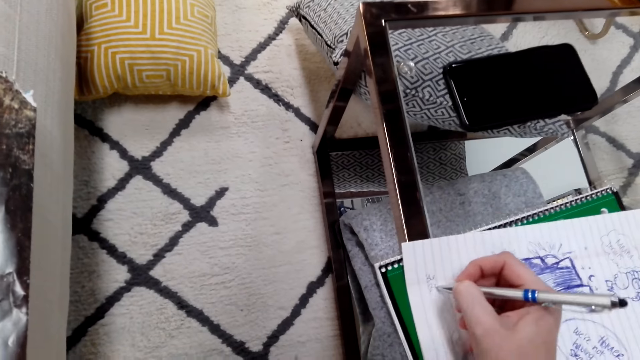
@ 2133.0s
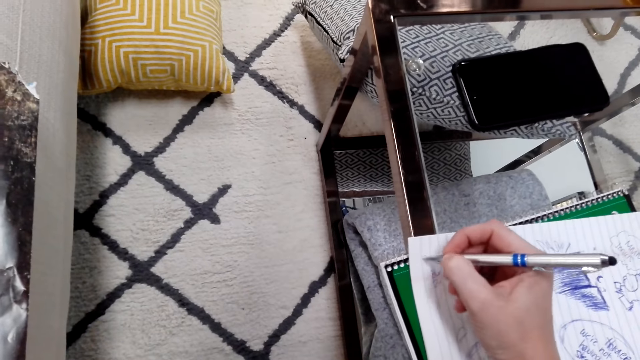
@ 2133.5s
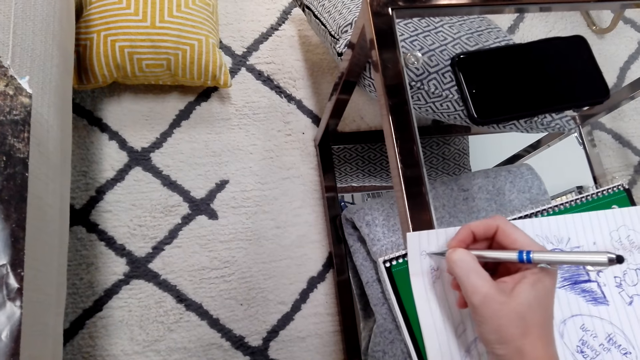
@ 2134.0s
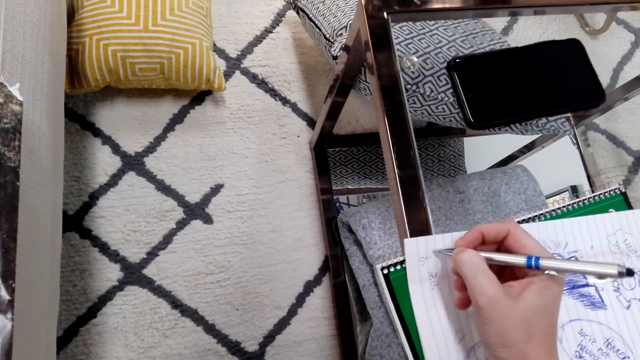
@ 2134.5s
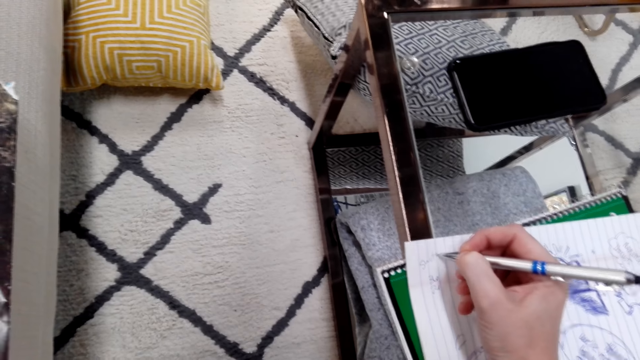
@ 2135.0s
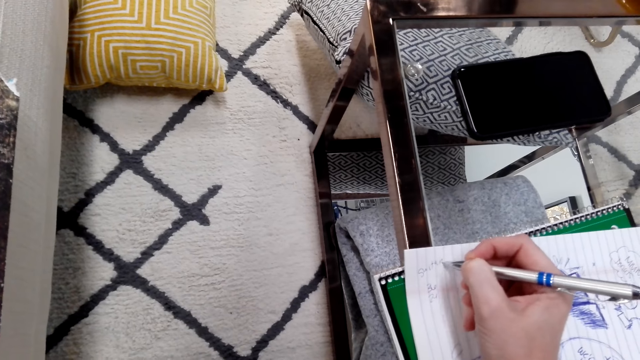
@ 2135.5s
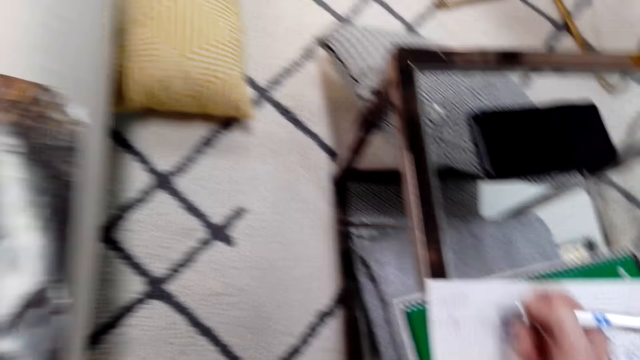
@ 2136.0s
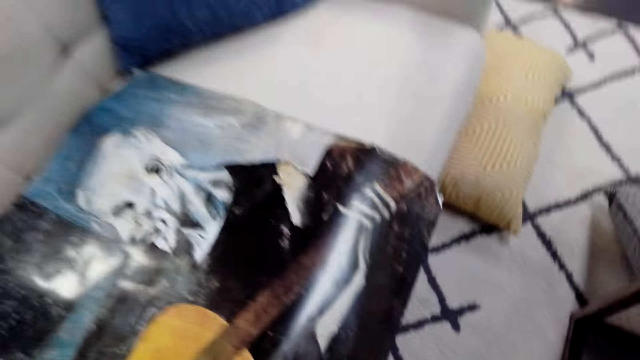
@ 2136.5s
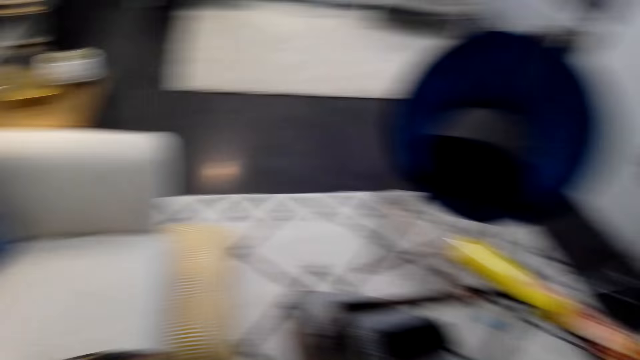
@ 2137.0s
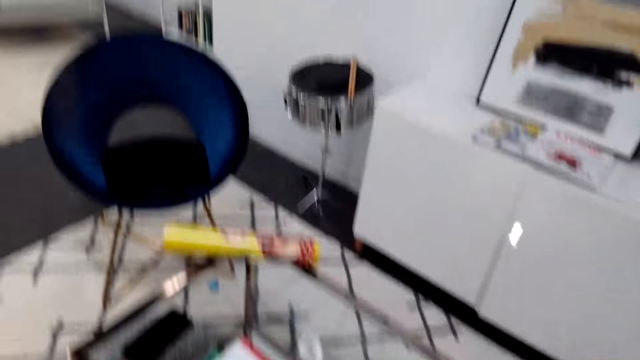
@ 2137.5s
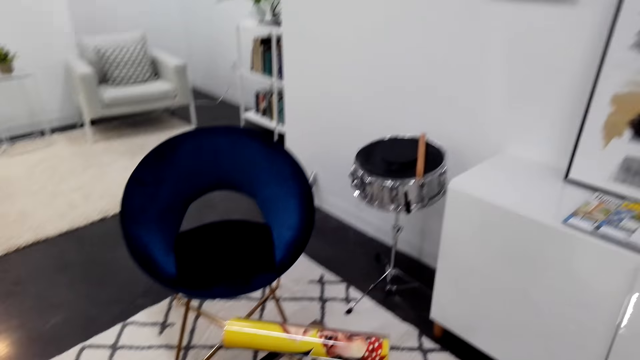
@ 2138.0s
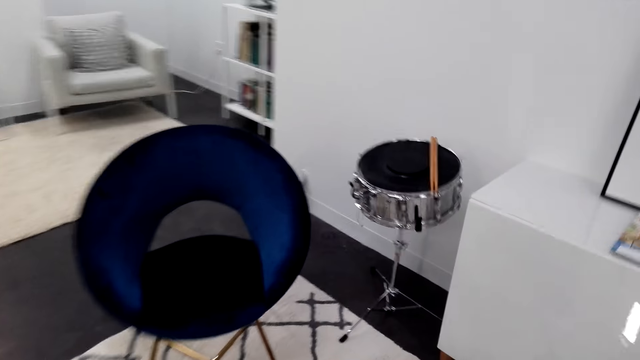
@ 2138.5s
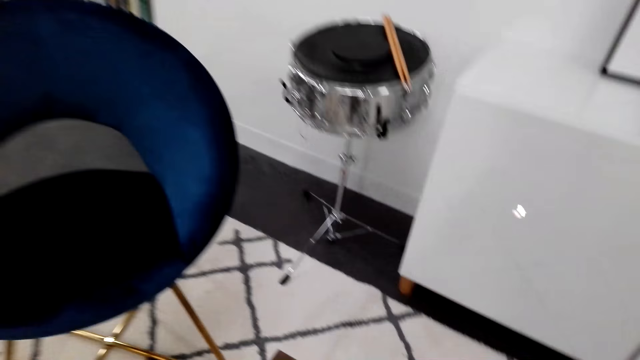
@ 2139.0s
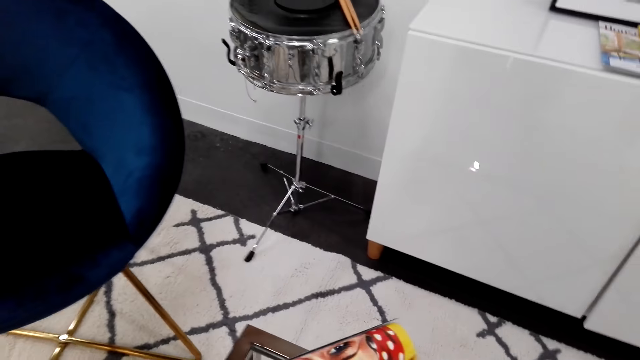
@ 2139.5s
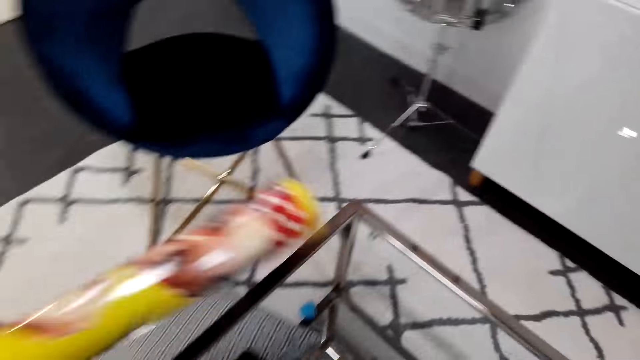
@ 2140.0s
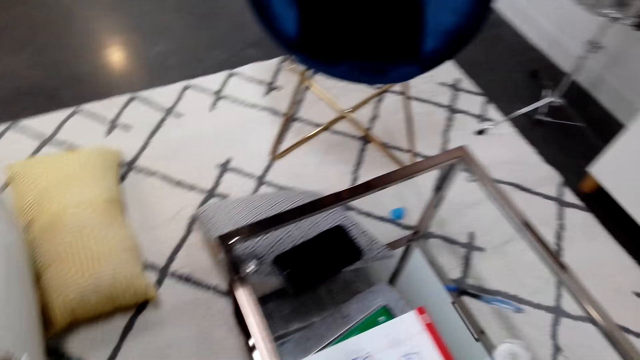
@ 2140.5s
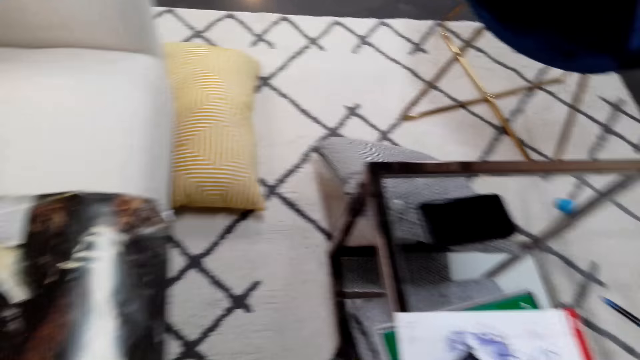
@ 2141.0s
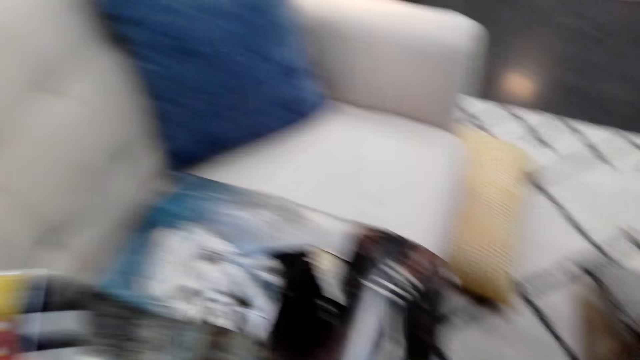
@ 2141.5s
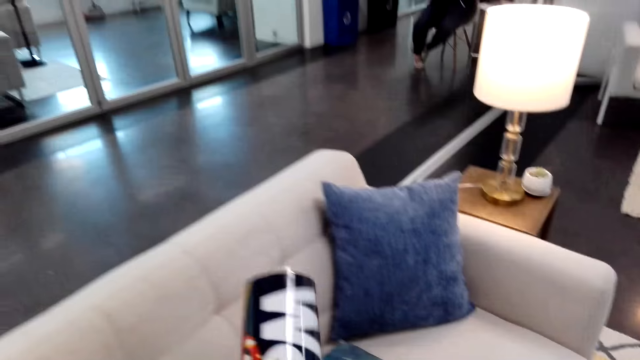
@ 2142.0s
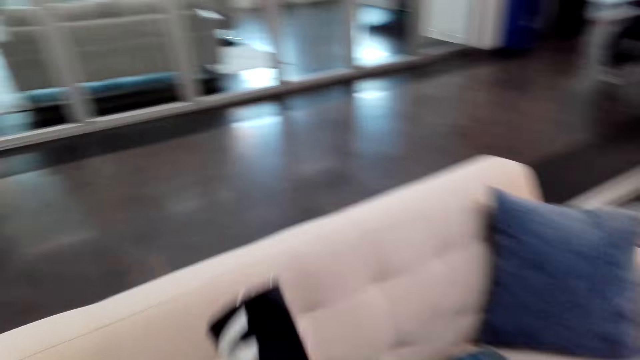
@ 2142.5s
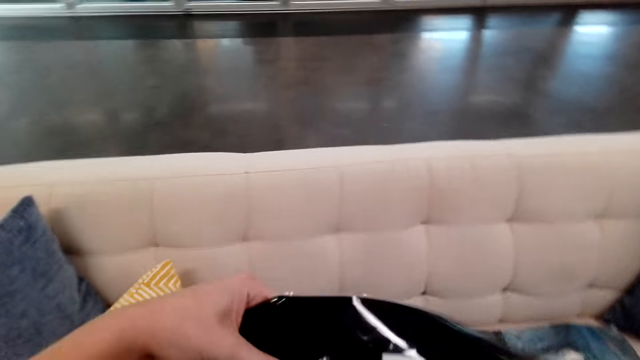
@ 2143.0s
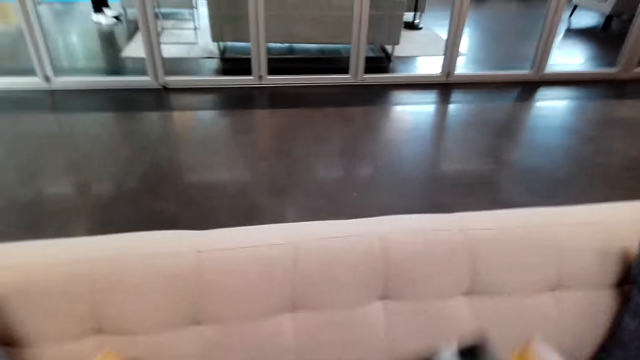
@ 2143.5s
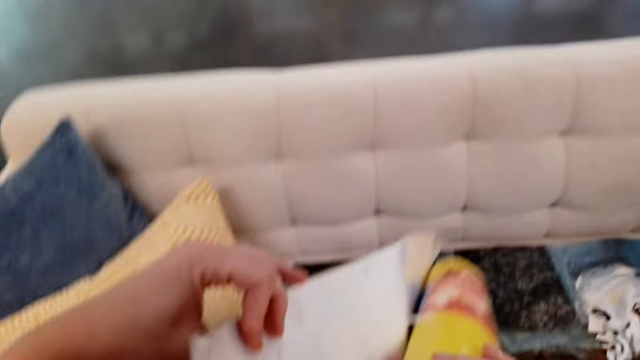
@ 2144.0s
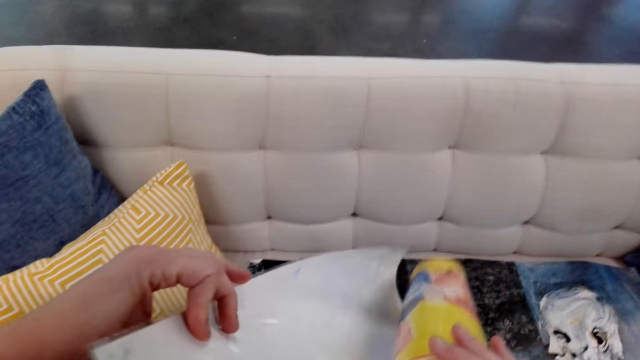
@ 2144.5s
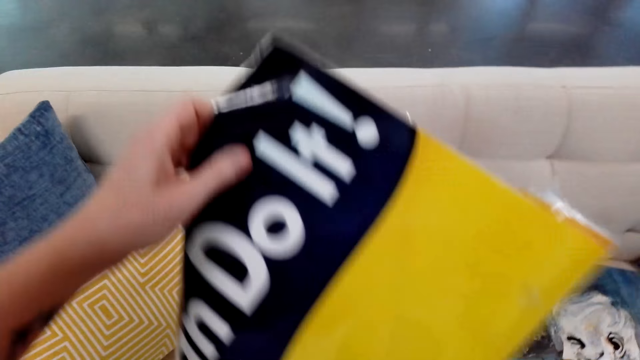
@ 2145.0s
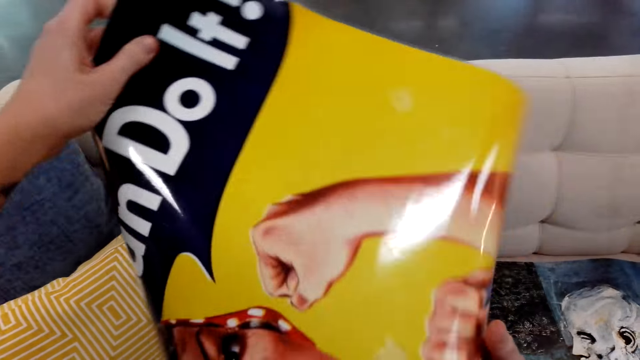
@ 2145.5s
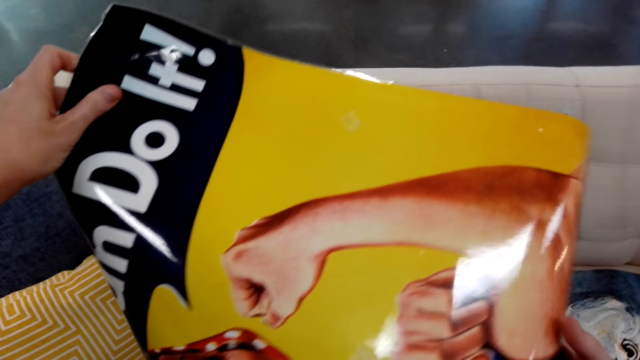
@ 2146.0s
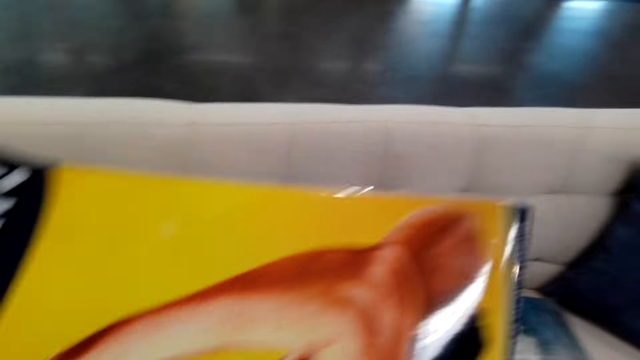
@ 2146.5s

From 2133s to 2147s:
The camera wearer writes on a book with a pen. They move around, look around, and walk around. They pick a canvas or chart on the table. A woman sits on the chair. The camera wearer stretches the canvas. They unfold the chart.

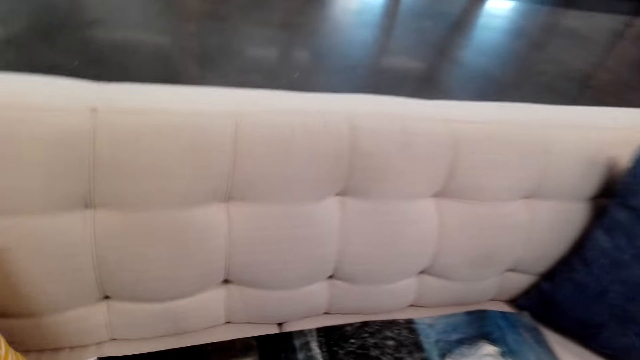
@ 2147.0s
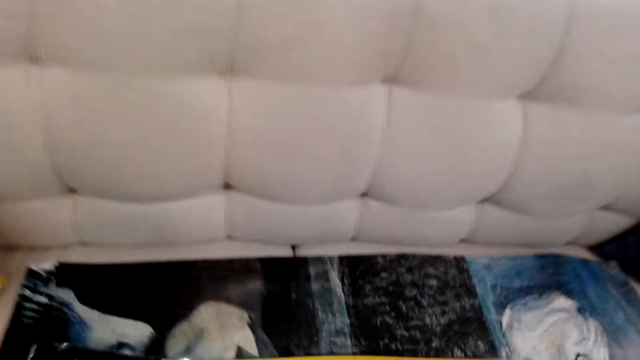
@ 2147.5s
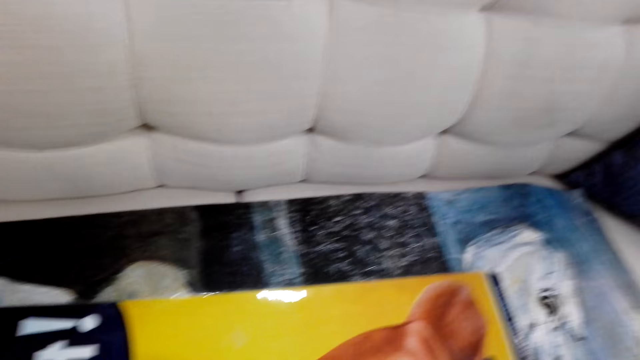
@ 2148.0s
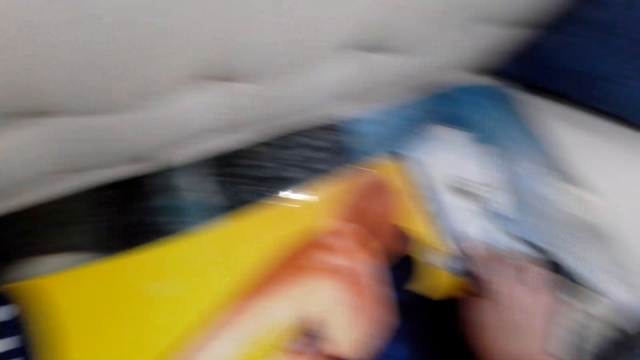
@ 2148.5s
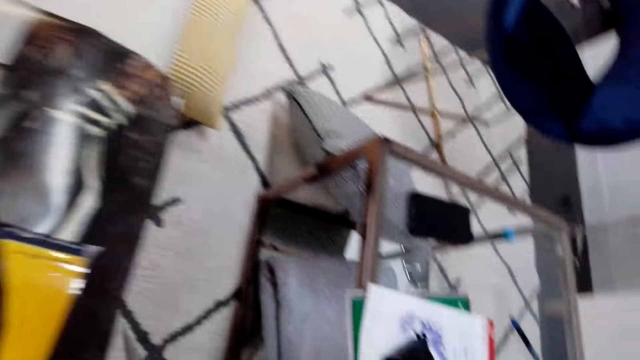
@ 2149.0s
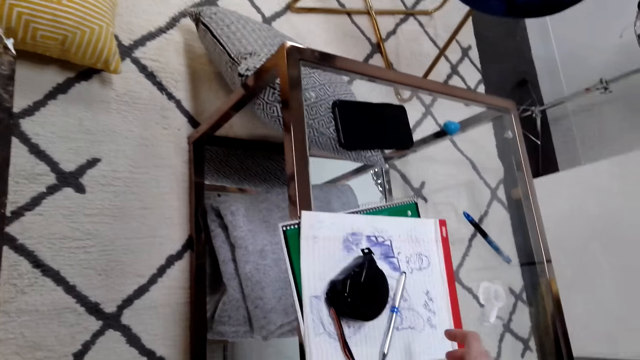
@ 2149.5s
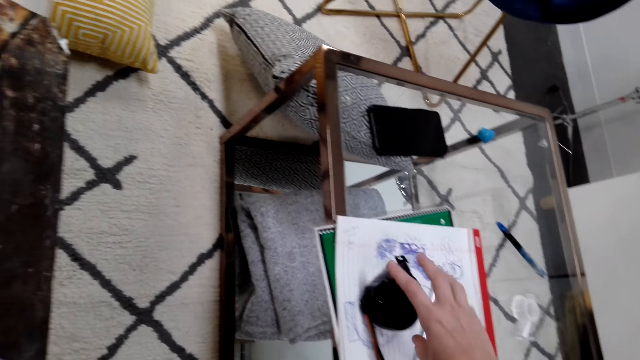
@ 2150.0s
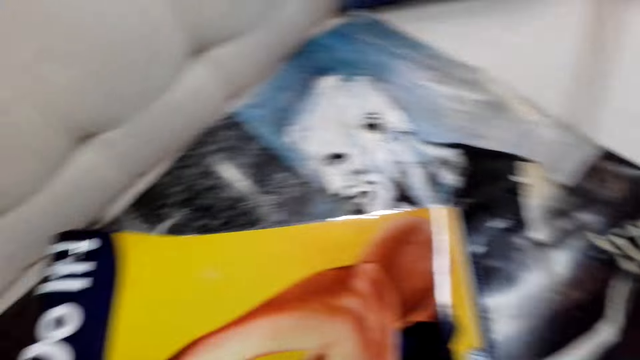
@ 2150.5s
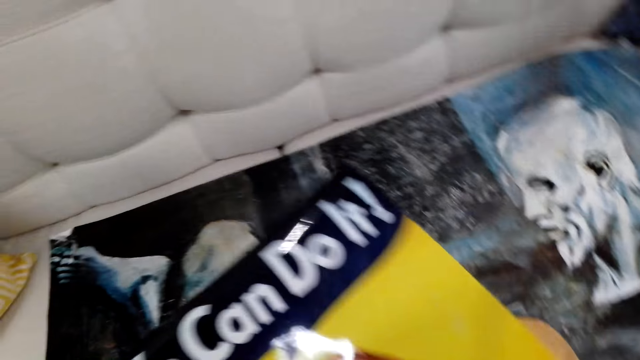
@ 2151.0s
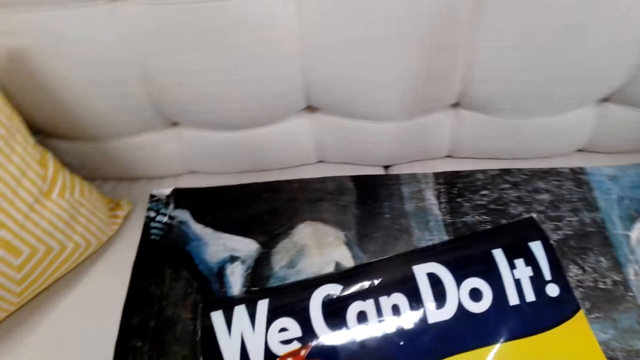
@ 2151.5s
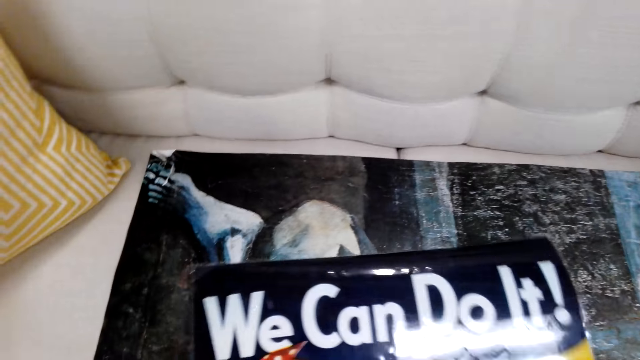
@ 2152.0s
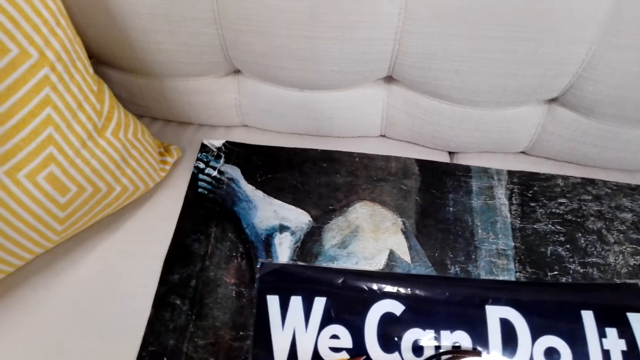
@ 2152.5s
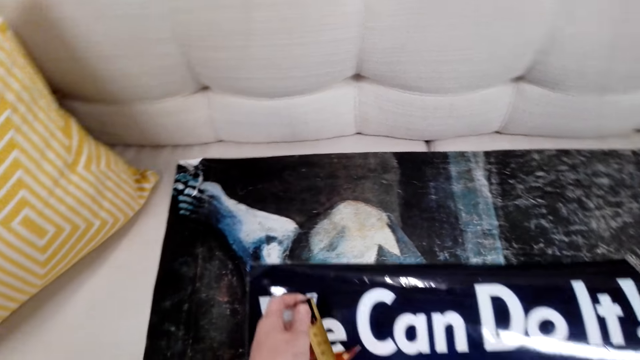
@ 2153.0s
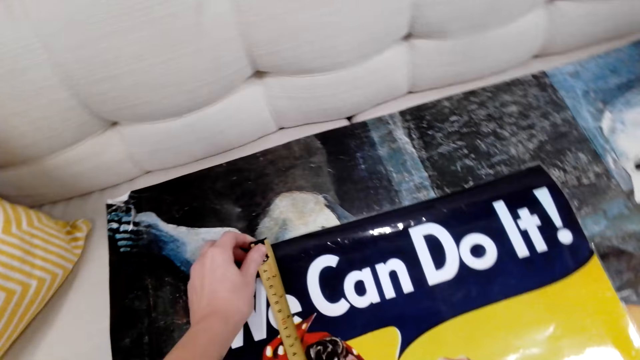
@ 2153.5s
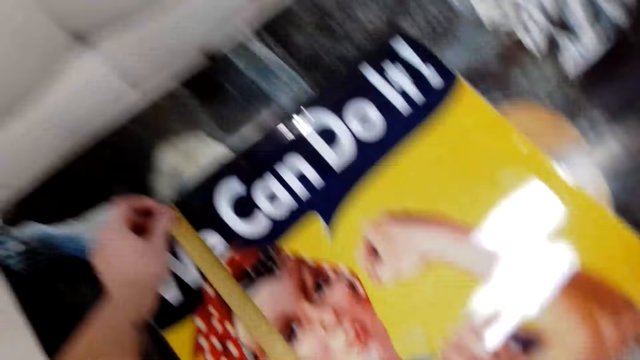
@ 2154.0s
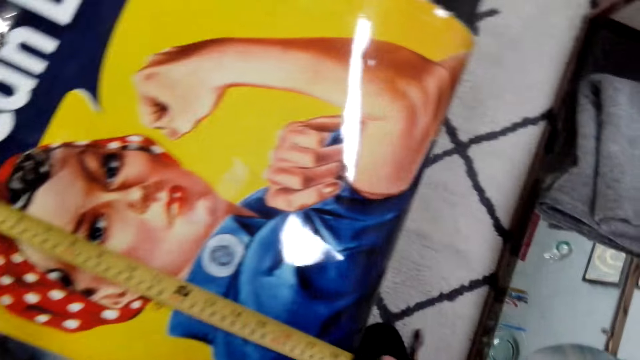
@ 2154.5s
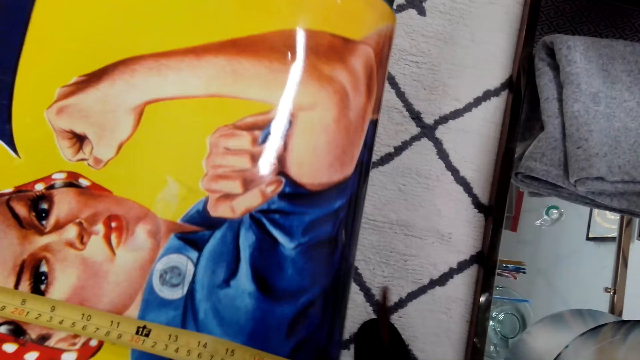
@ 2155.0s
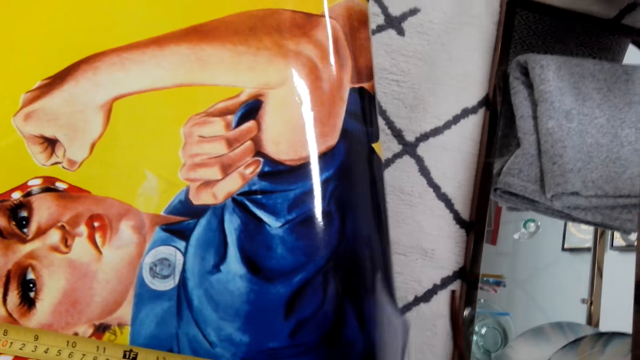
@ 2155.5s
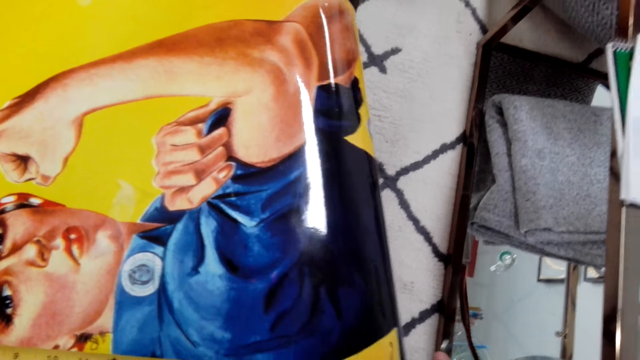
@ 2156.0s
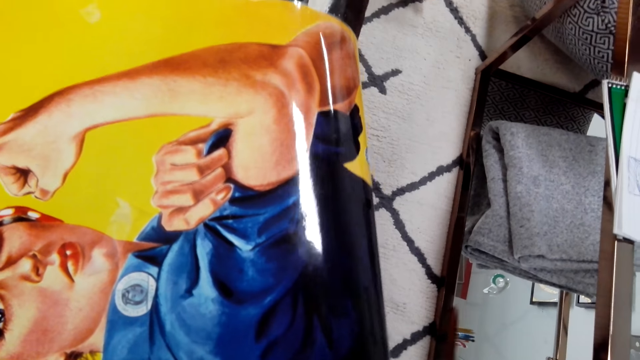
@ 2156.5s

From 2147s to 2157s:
The camera wearer puts the canvas on the couch. They move around and look around. They pick the tape measure on the table and move around. They move the canvas on the couch. They measure the canvas with the tape measure.
